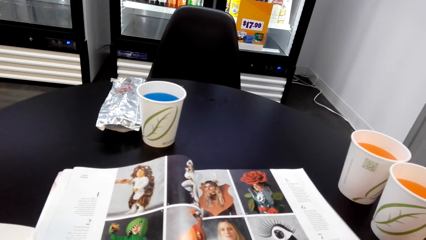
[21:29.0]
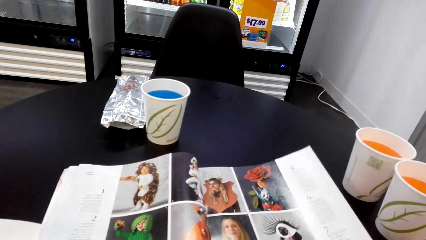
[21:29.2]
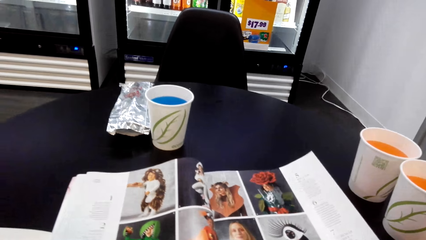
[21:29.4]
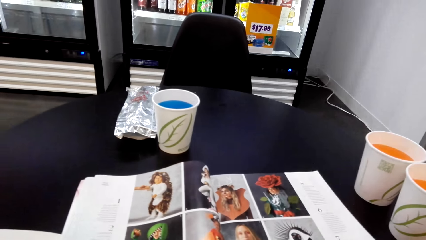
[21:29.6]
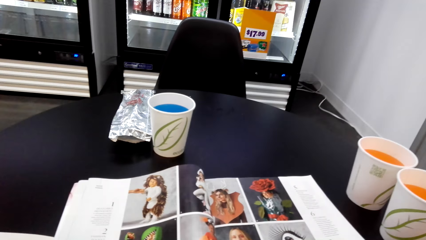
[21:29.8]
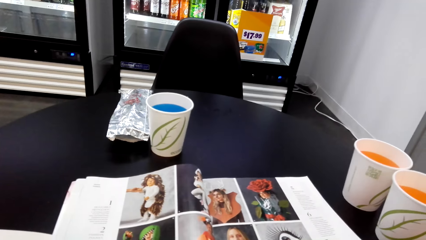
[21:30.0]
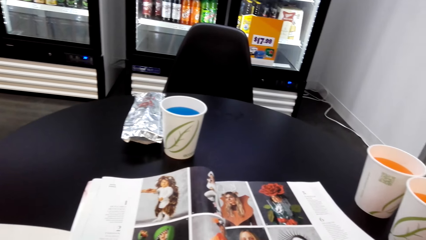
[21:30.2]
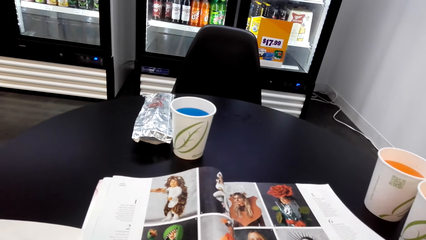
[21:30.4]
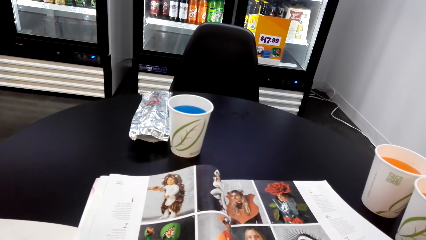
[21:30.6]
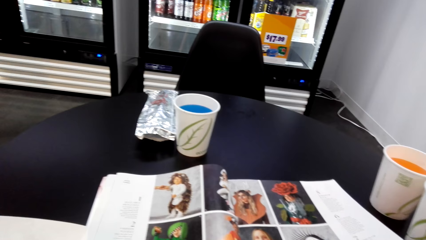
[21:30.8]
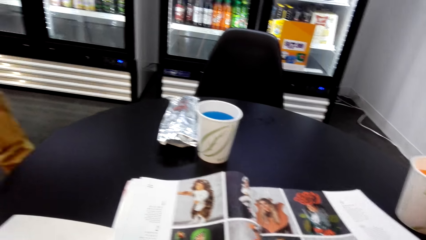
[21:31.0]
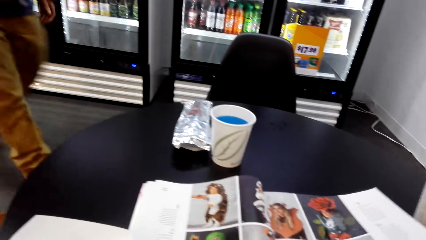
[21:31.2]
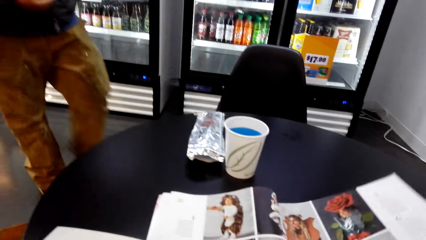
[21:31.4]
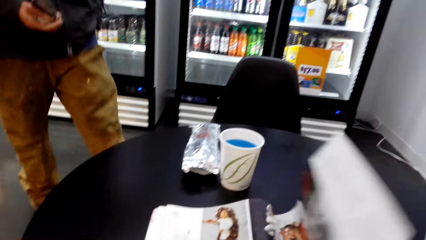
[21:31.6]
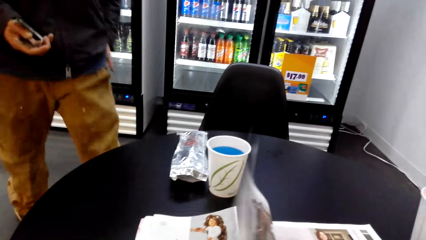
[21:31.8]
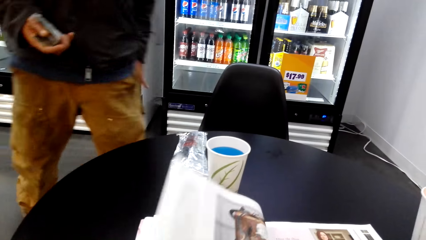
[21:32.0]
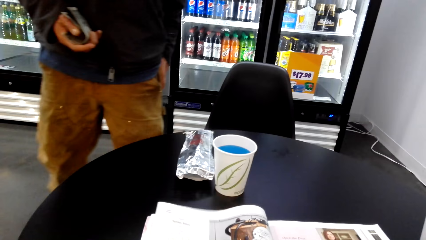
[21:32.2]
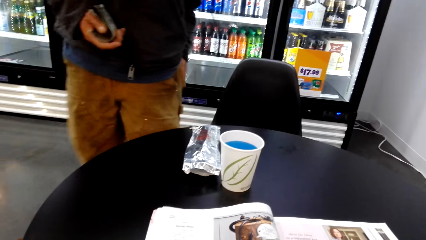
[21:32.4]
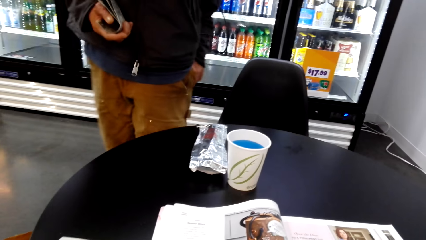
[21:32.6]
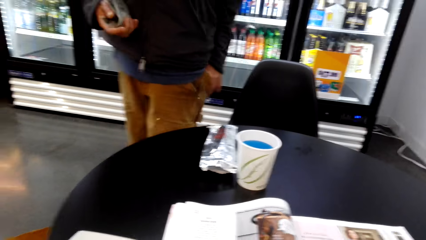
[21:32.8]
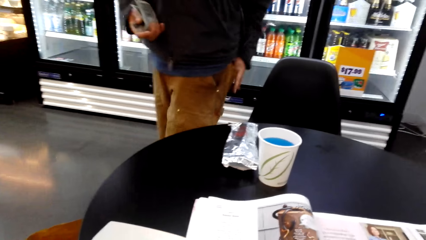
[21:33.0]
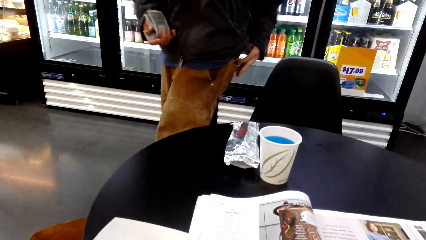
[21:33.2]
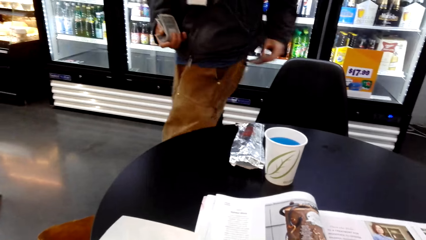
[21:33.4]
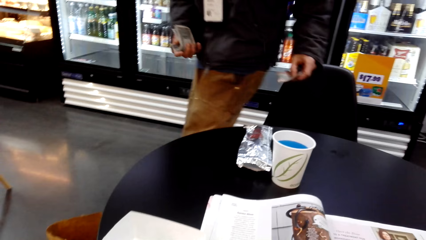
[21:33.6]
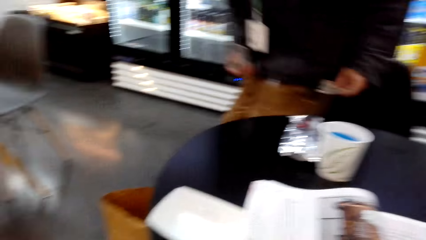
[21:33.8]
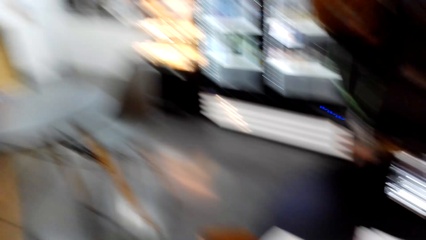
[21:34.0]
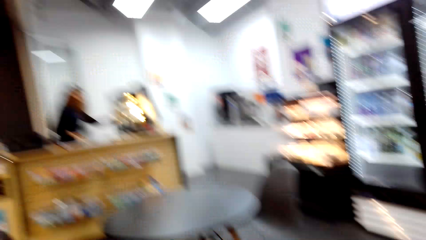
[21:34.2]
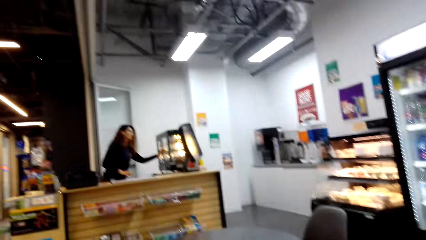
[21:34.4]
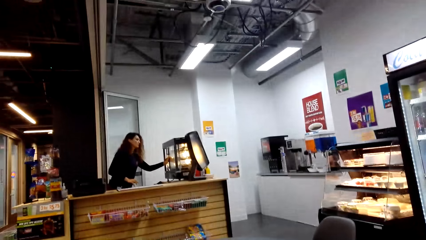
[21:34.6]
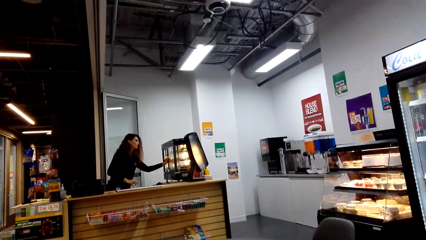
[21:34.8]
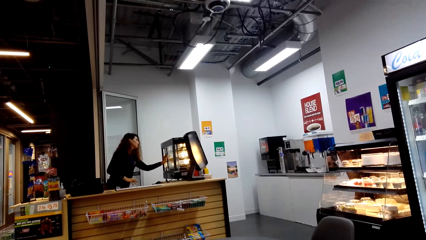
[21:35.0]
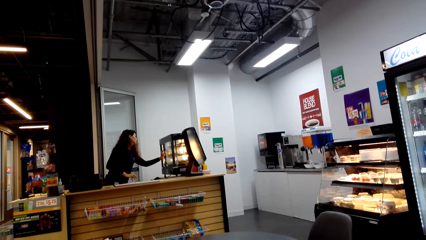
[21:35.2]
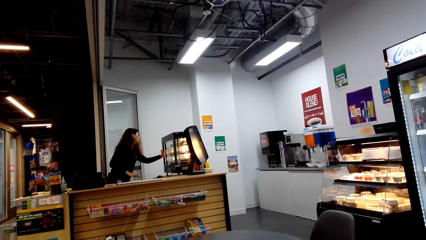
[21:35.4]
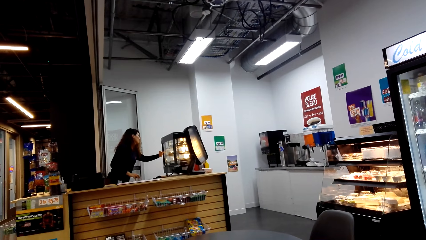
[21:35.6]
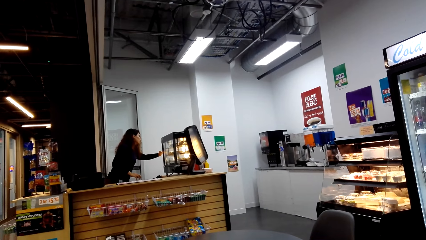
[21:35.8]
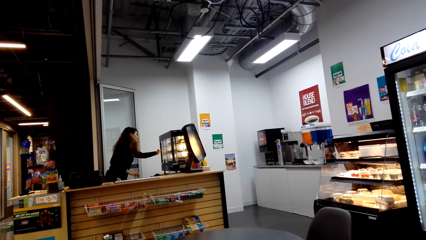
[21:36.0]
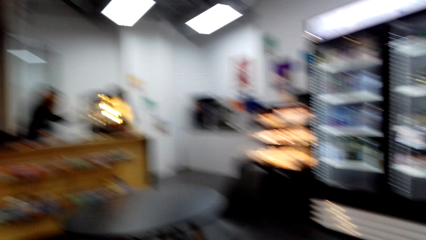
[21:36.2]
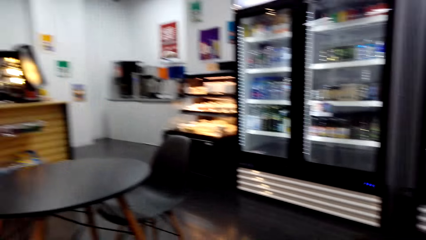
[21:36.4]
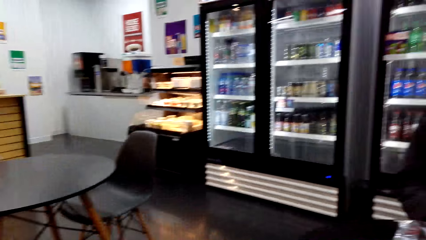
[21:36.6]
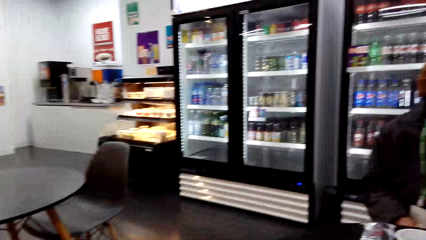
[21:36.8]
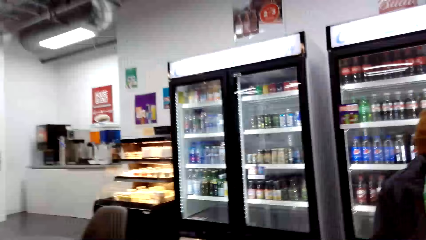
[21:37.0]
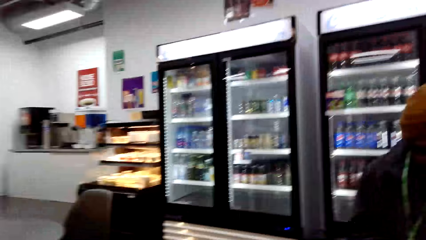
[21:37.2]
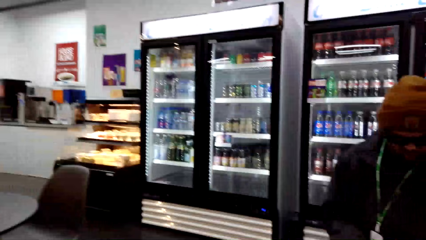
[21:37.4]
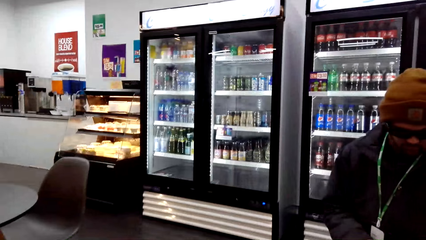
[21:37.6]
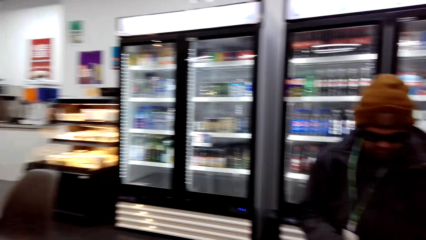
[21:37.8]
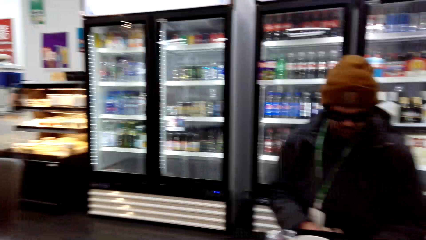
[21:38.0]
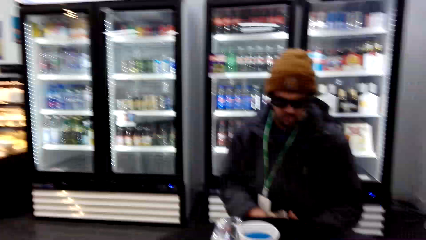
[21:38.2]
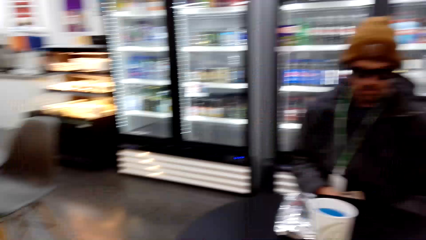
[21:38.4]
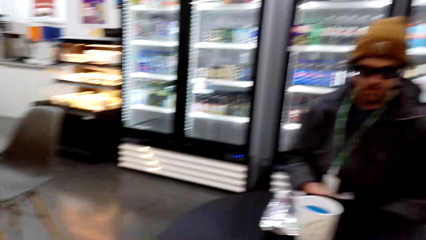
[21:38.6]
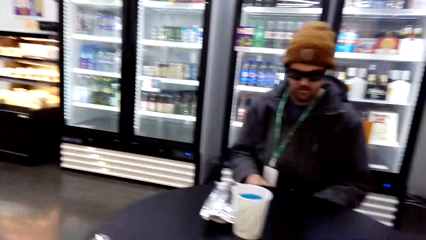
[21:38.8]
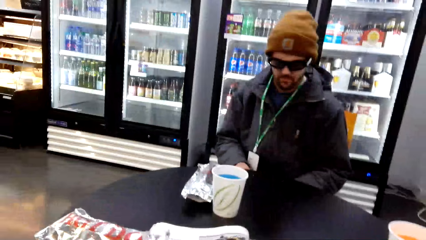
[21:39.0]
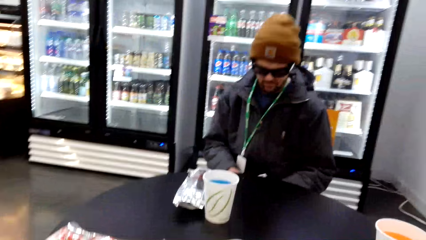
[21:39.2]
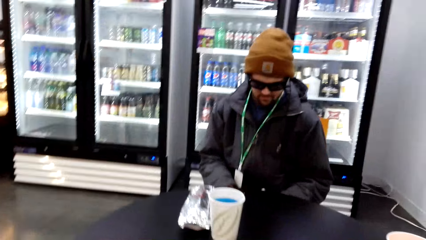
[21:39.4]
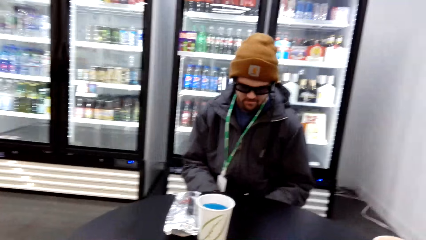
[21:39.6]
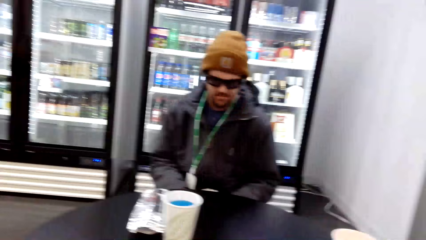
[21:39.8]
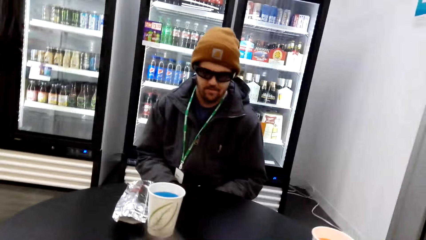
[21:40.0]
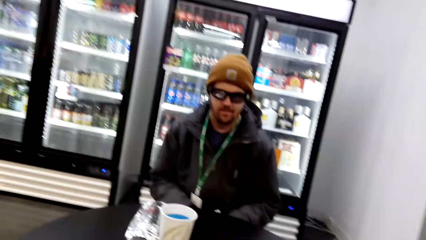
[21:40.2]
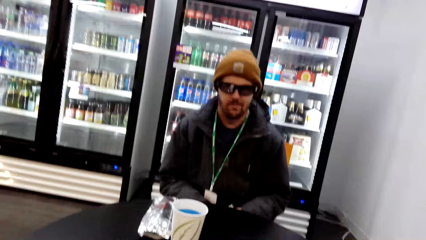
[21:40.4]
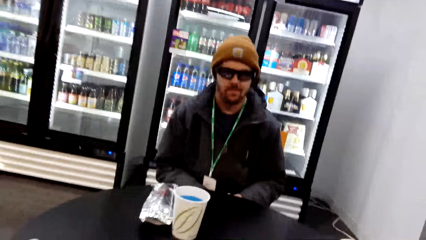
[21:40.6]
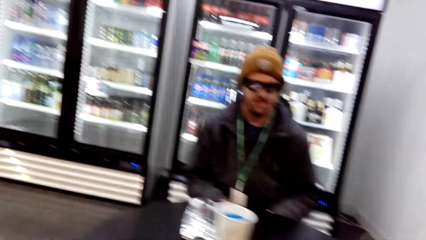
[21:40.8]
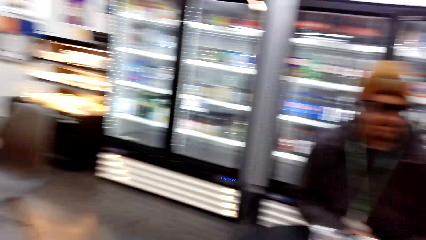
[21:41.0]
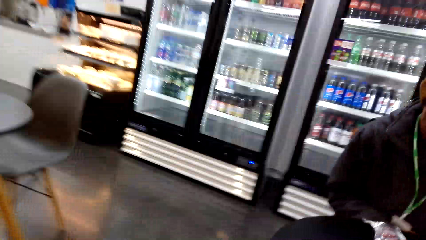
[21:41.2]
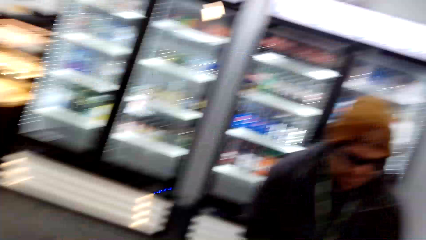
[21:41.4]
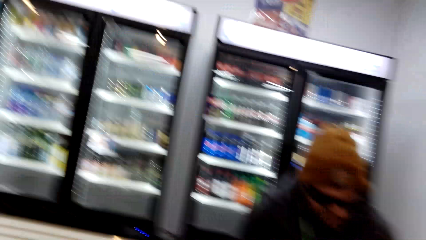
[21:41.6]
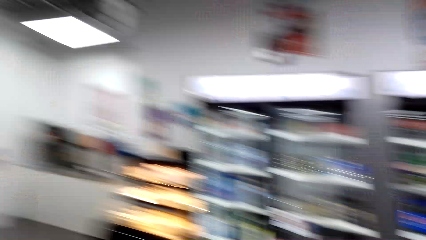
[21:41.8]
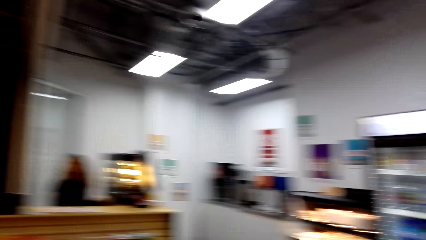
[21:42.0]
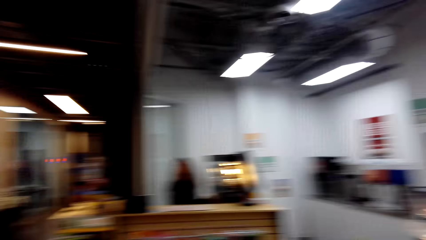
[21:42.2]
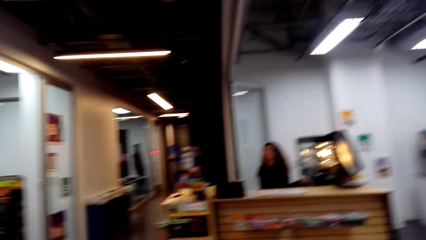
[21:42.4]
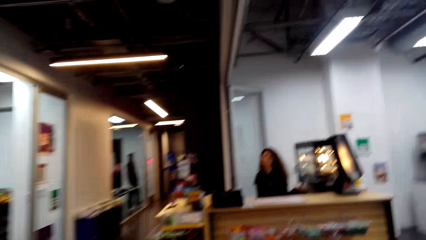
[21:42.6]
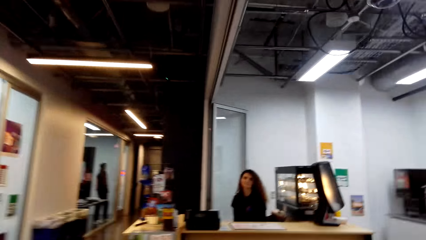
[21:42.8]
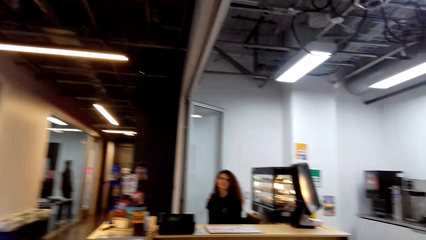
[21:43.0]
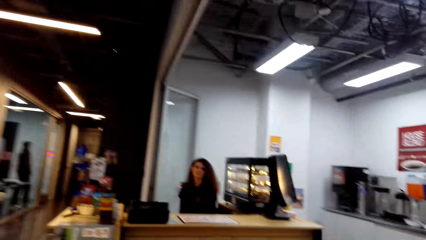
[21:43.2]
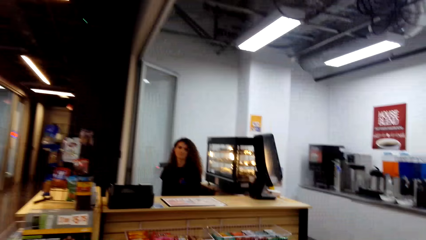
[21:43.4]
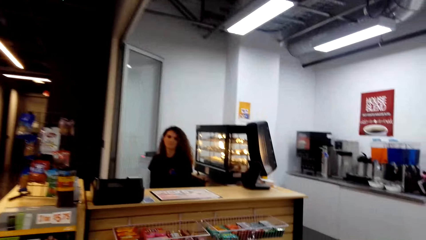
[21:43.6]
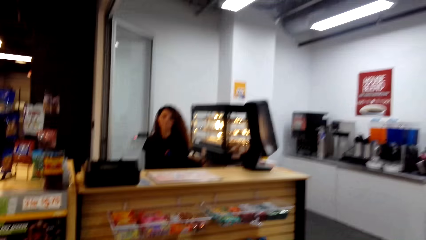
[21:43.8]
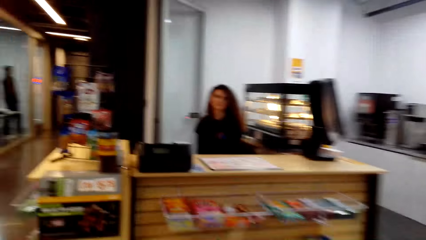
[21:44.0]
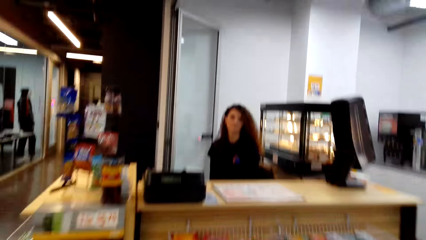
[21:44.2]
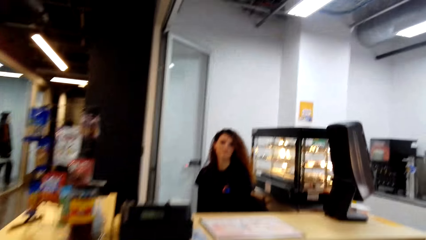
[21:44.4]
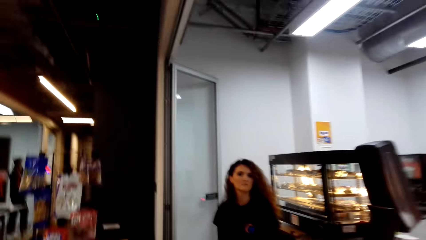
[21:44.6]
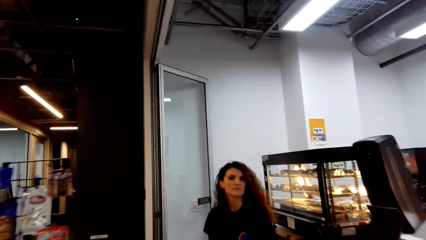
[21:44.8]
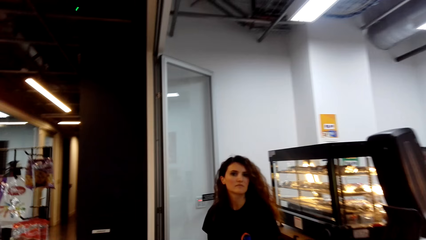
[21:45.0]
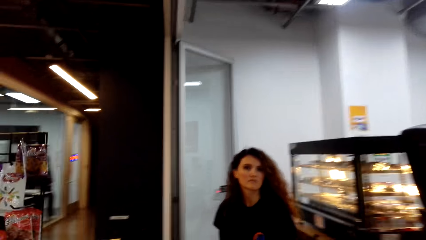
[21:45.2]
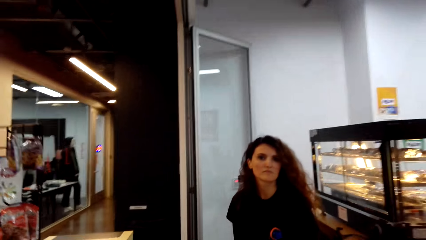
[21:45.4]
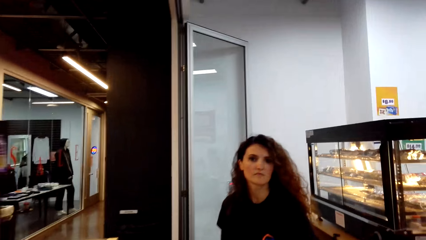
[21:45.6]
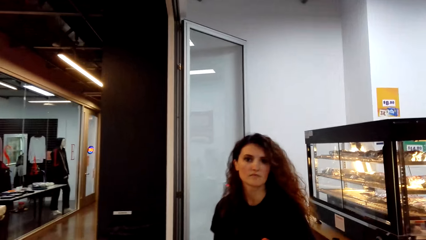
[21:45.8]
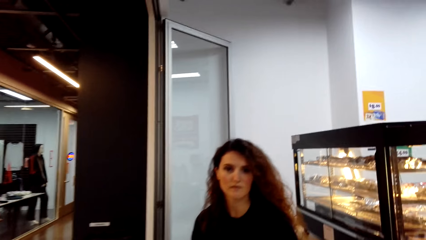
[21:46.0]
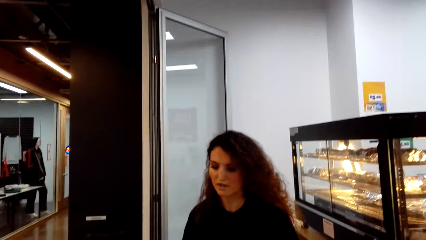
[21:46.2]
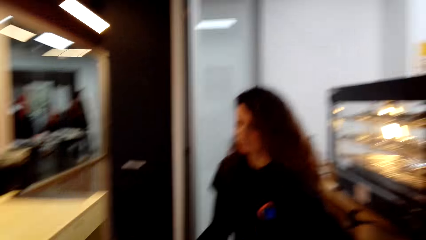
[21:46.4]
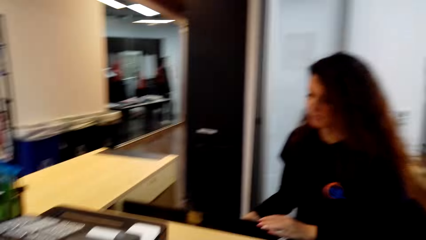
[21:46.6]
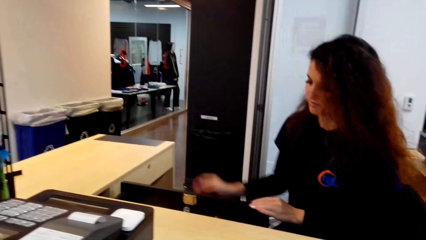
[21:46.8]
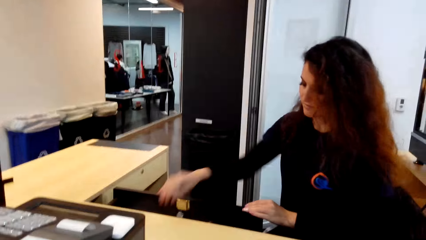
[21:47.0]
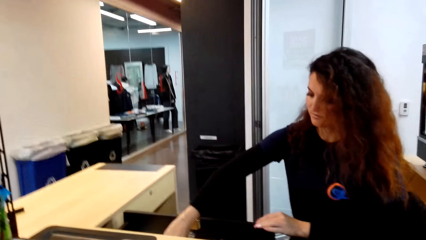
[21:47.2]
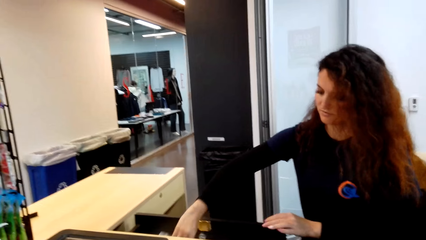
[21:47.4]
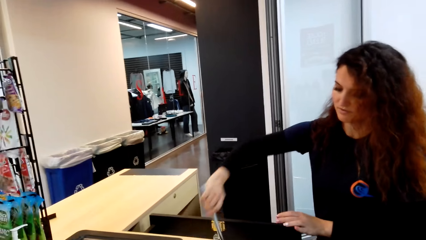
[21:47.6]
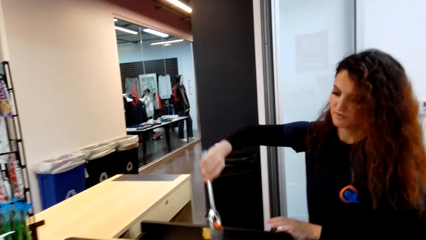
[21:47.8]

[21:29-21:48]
The camera wearer opens the magazine. A man takes out something from the pocket. The man sits down. A girl holds the display chiller. The camera wearer looks around. They walk in the shop towards the girl. They talk to the girl.
